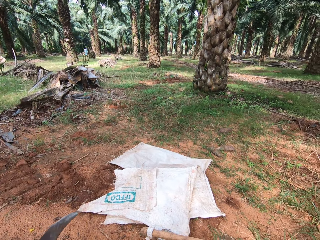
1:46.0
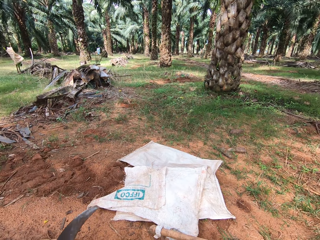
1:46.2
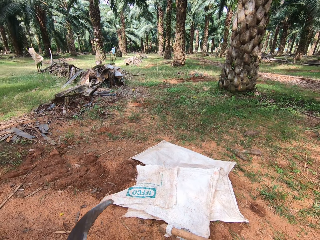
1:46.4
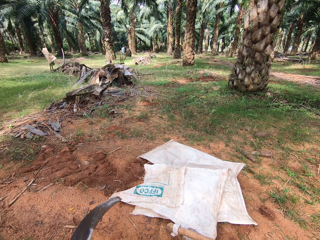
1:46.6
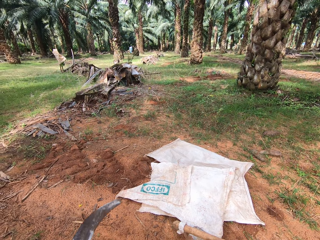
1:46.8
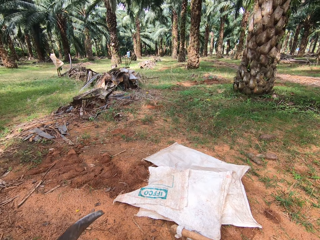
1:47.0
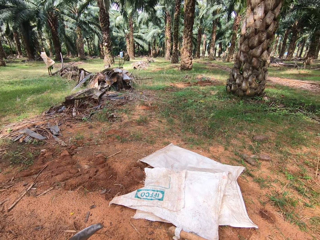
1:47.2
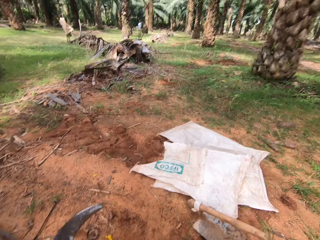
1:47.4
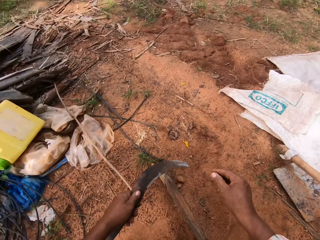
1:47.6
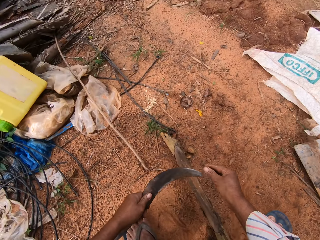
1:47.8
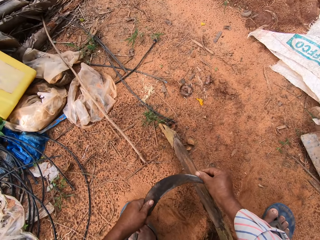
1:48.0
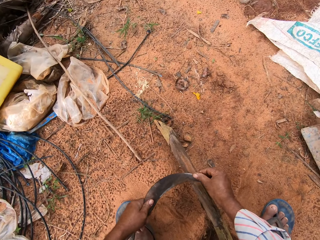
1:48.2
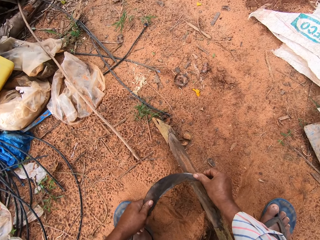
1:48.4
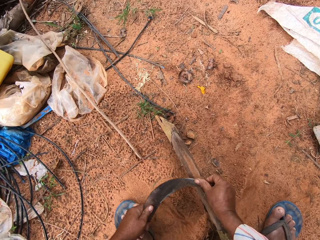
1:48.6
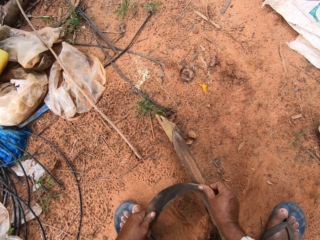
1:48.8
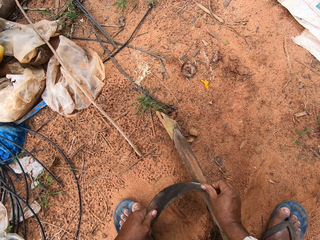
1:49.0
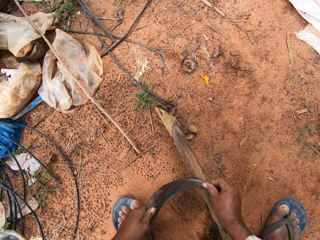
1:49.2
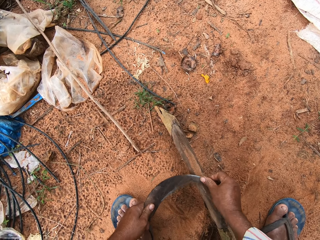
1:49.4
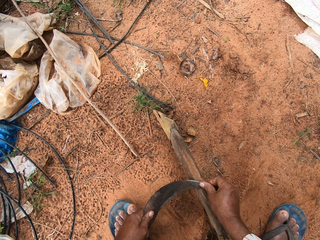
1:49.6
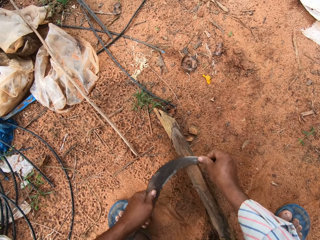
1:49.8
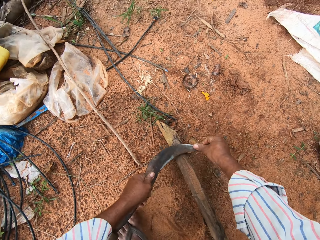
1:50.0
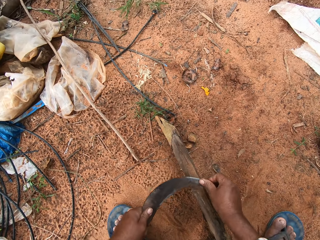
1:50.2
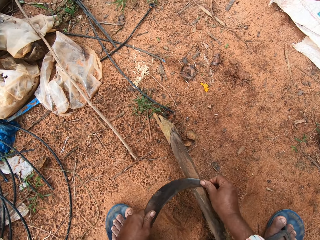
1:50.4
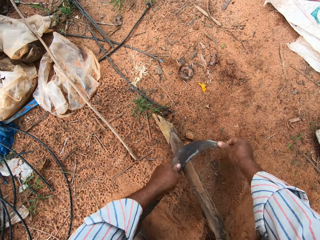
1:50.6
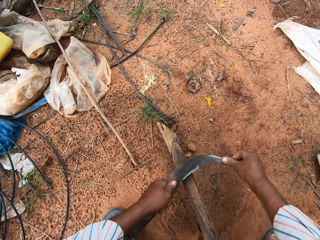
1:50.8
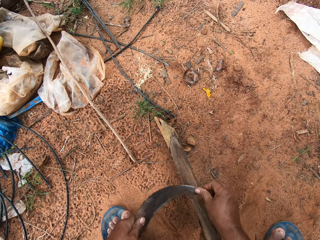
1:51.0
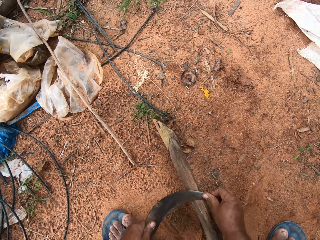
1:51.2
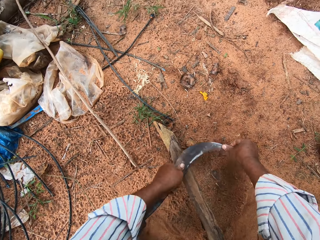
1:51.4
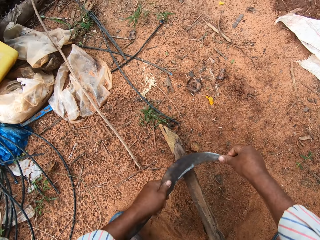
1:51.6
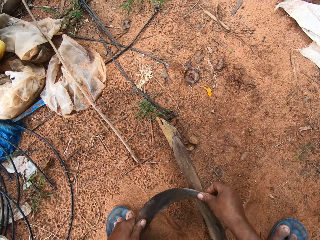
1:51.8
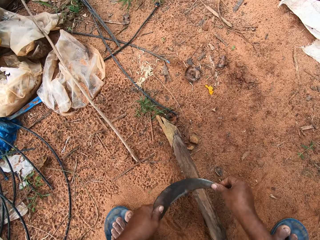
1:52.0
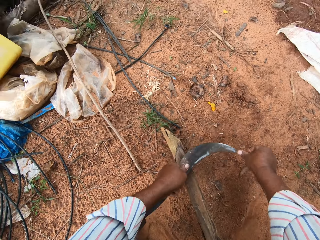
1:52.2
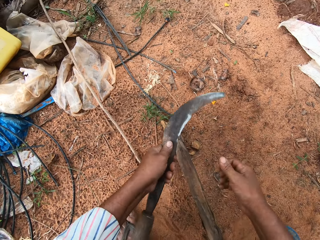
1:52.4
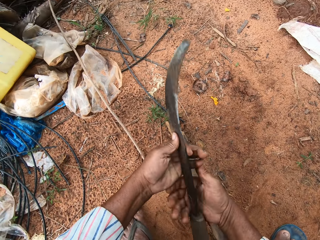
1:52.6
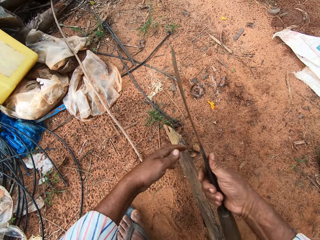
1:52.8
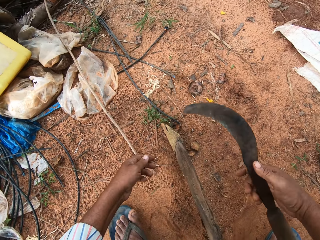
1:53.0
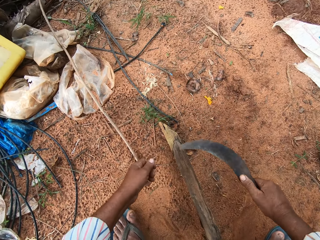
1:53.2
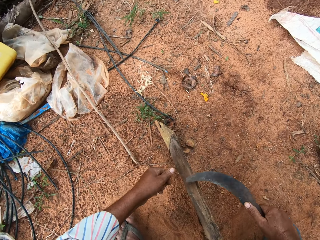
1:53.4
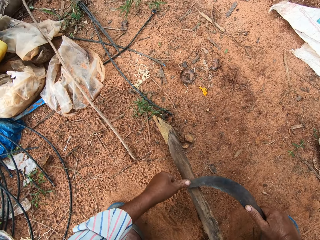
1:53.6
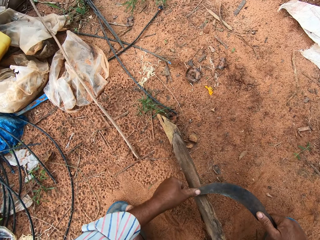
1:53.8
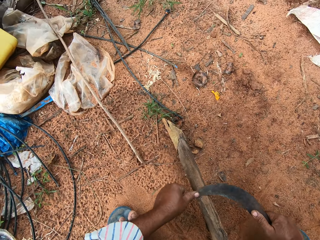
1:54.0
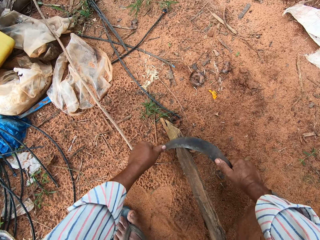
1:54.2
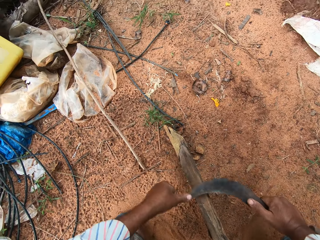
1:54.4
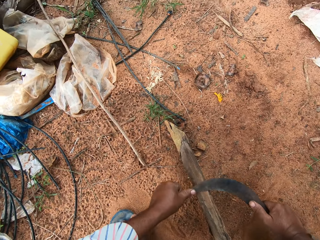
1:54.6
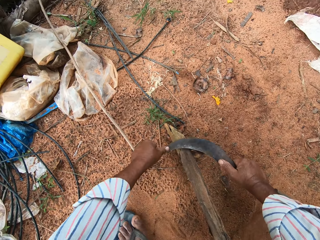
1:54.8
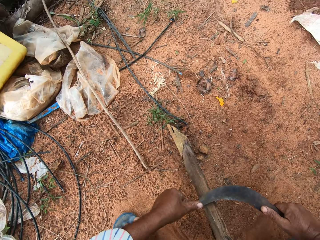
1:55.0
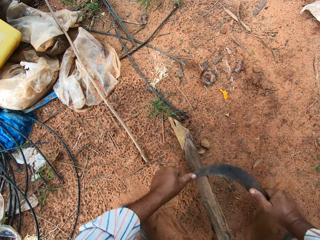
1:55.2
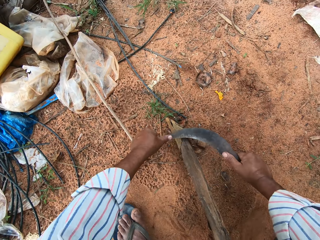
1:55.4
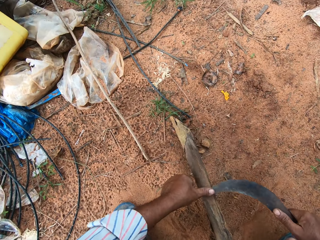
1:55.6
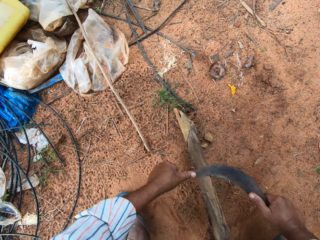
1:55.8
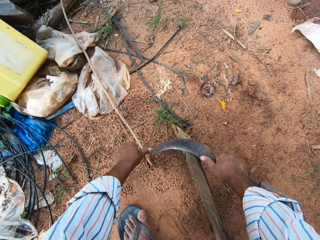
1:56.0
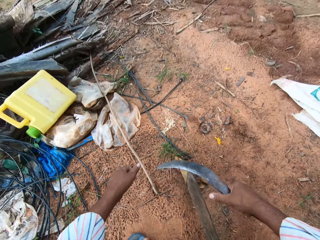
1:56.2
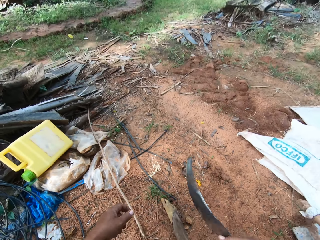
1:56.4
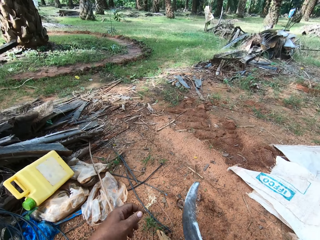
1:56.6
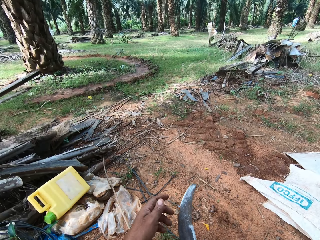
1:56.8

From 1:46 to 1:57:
The camera wearer sharpens the sickle with the tool grinder. They turn the sickle. They sharpen the sickle with the tool grinder.

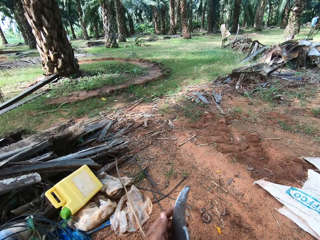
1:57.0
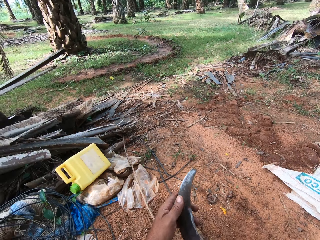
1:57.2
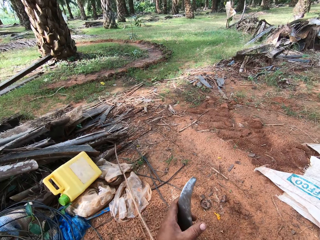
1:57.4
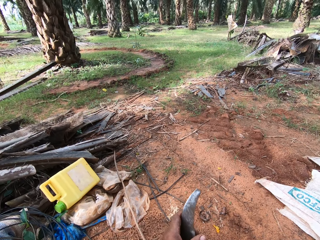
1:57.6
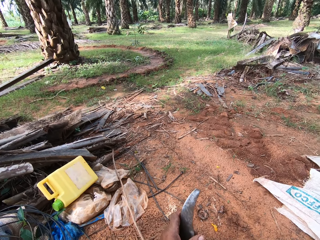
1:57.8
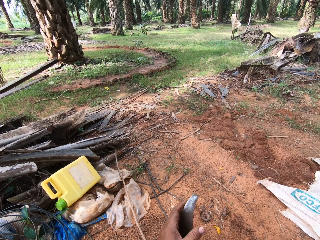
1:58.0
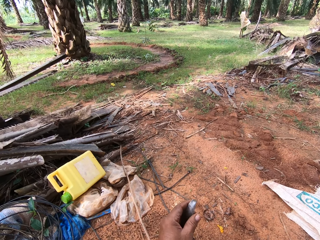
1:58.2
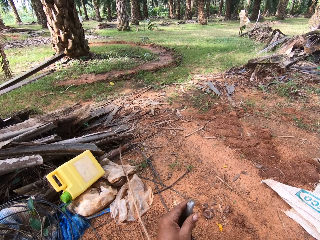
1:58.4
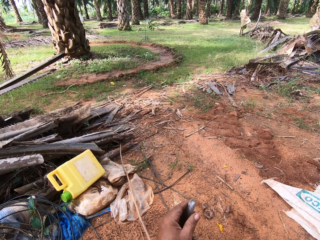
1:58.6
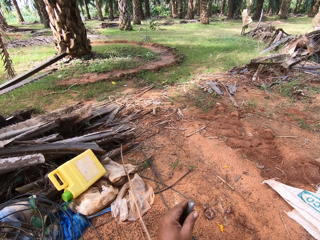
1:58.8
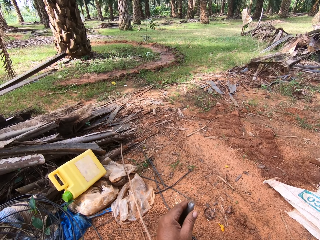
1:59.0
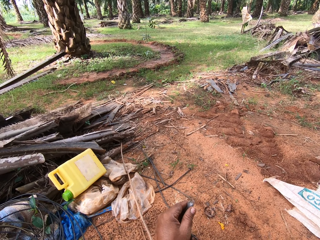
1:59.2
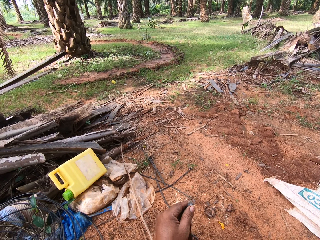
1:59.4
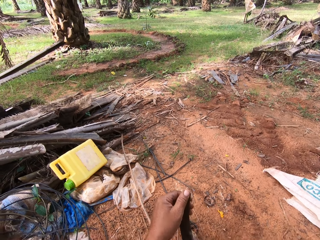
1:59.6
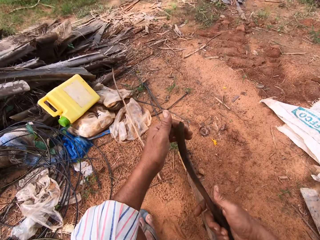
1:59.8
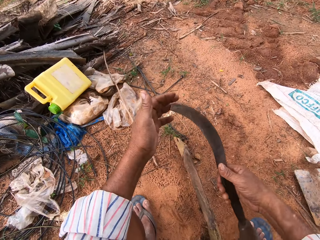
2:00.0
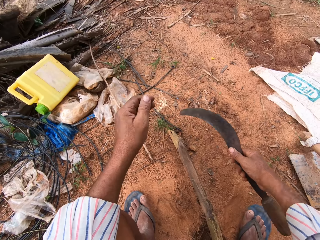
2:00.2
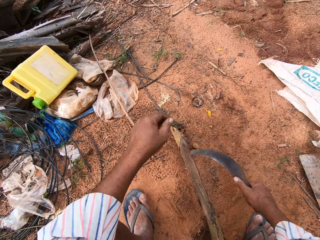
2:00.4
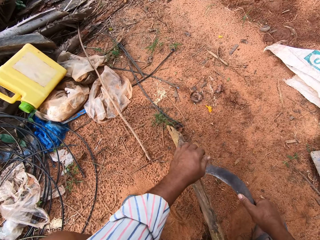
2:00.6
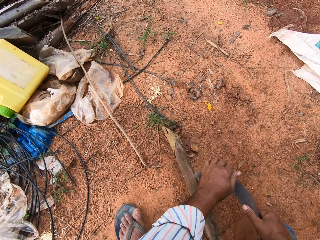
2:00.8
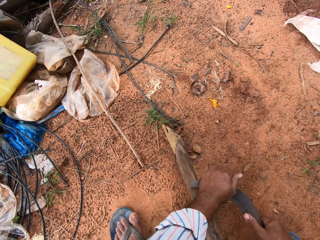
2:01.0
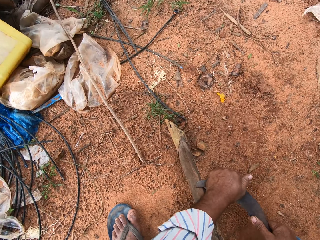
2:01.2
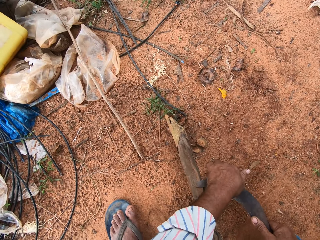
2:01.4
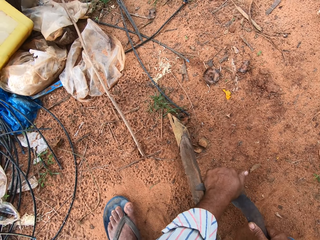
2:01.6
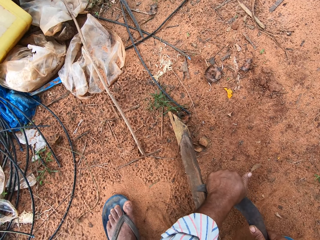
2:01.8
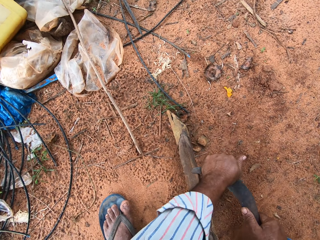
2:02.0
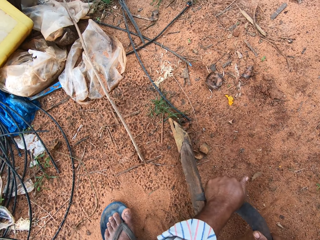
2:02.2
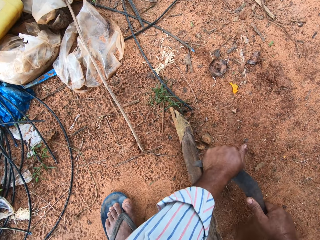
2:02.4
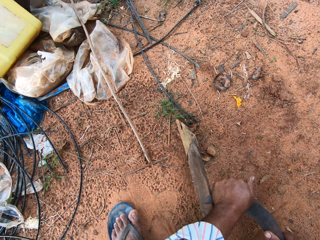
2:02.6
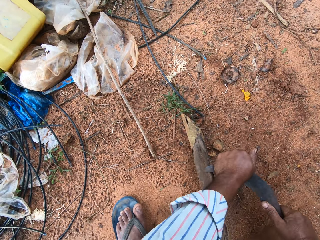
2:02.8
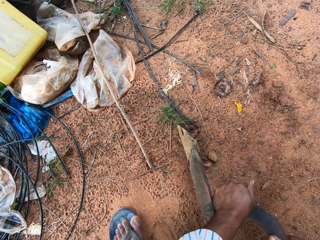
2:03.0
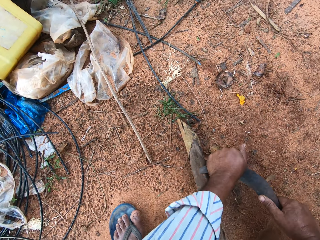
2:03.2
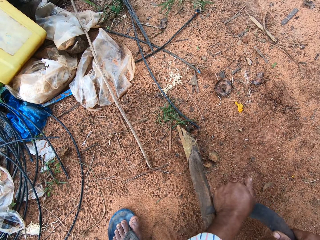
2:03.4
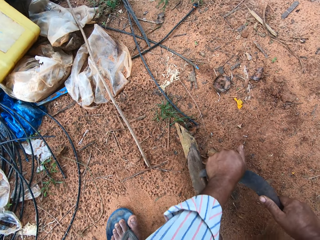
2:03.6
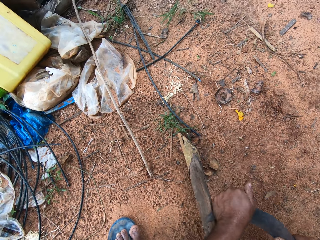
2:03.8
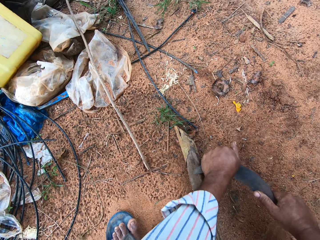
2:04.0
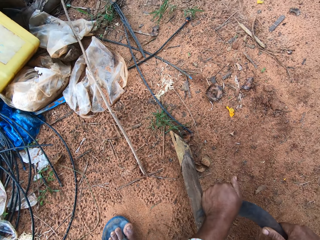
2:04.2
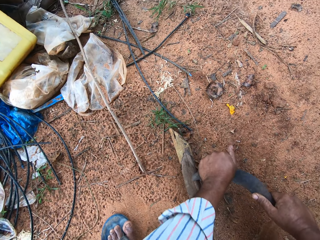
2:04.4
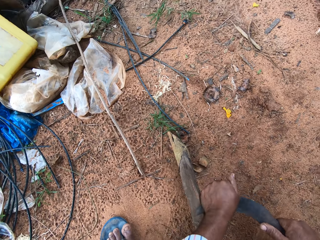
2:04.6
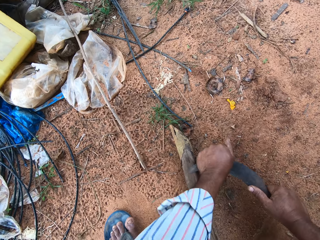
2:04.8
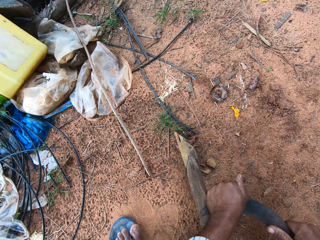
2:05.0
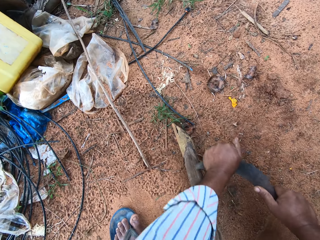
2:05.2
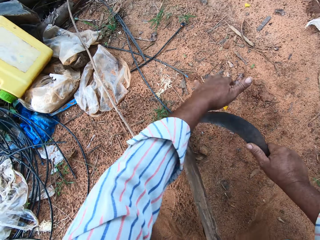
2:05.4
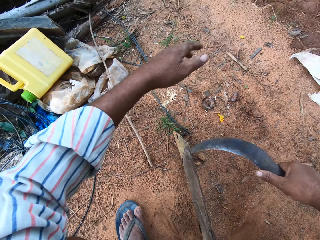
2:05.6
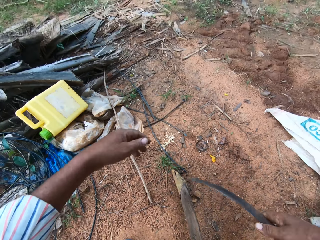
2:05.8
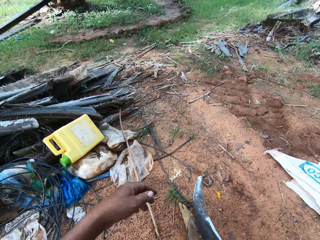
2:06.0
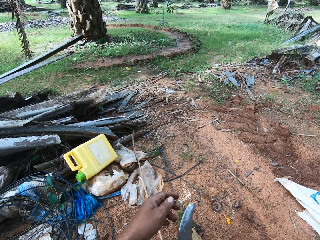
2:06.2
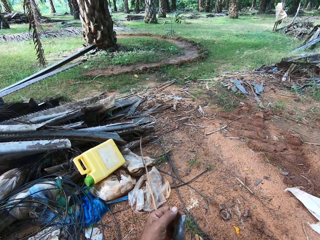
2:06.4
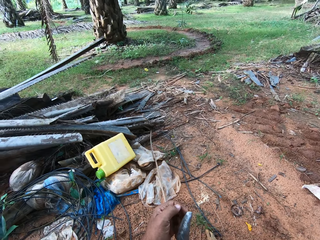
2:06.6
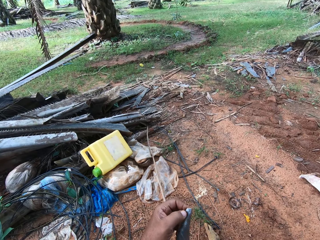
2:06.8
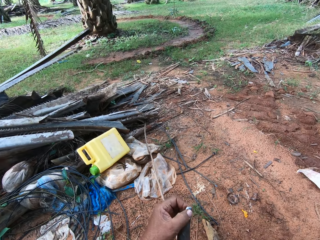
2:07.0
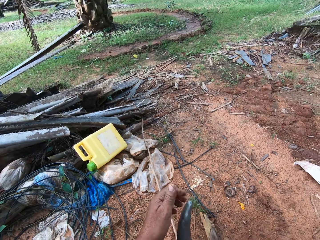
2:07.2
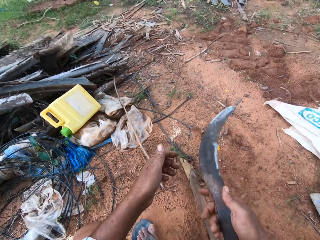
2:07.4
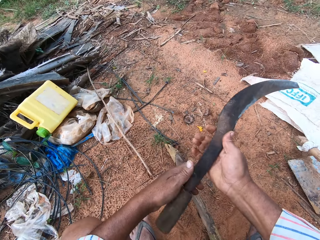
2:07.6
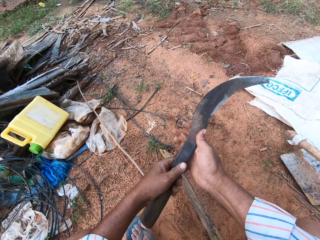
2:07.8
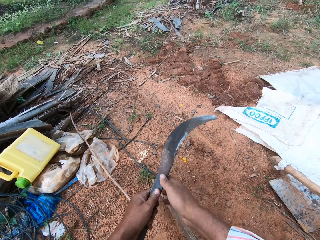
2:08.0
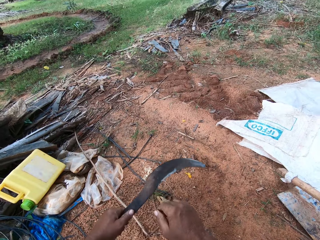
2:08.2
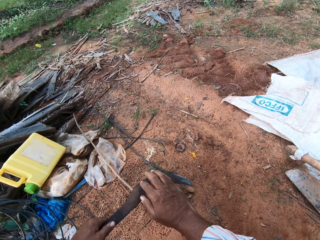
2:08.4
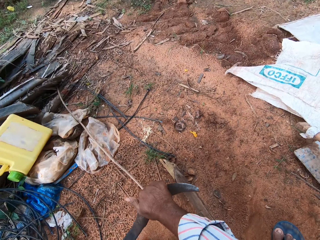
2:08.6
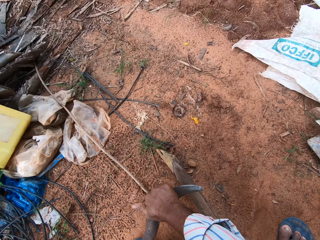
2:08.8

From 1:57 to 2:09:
The camera wearer touches the edge of the sickle. They sharpen the sickle with the tool grinder. They touch the edge of the sickle.
